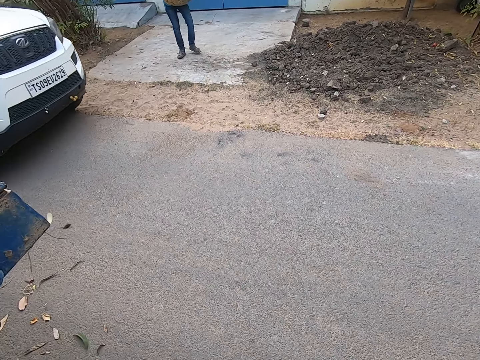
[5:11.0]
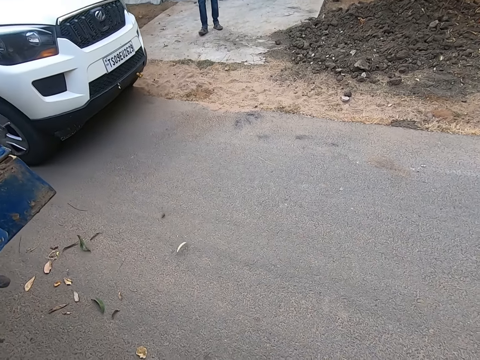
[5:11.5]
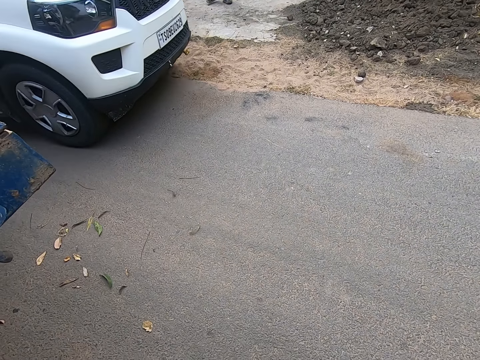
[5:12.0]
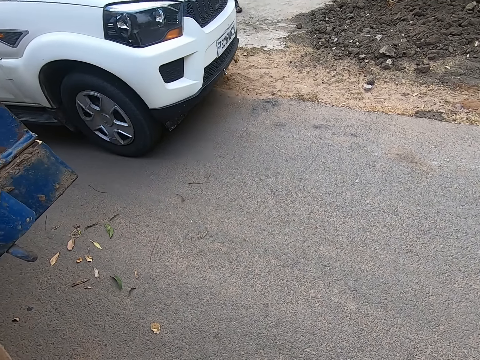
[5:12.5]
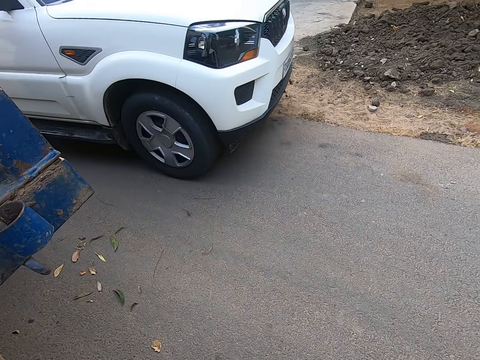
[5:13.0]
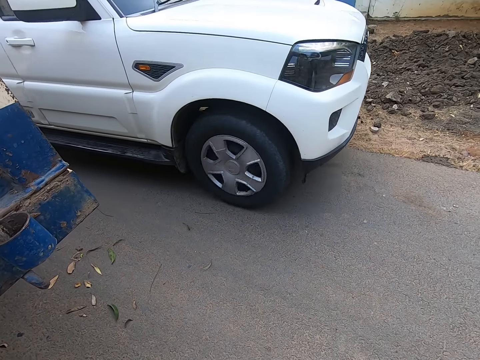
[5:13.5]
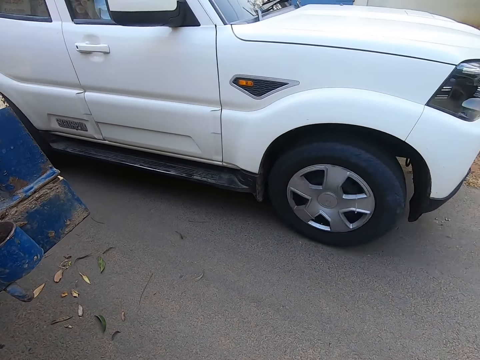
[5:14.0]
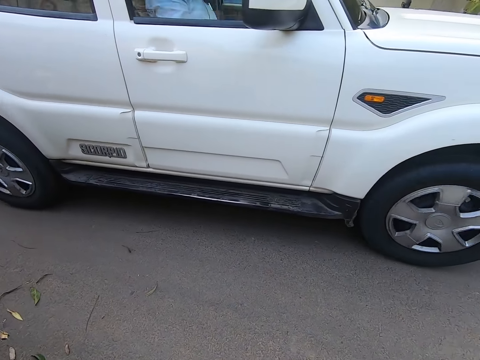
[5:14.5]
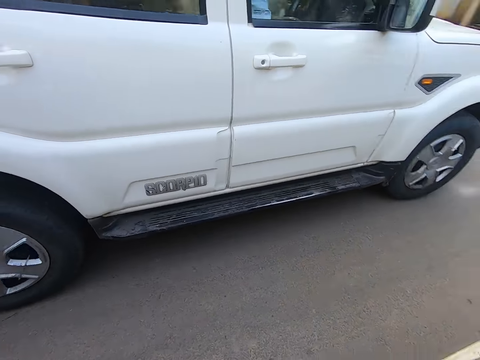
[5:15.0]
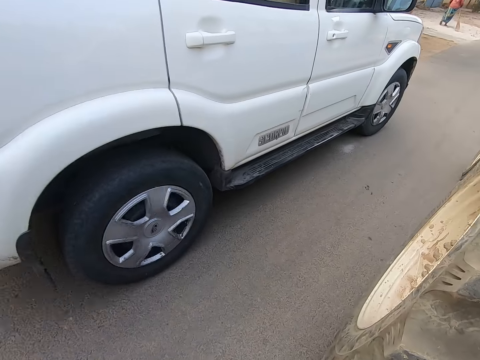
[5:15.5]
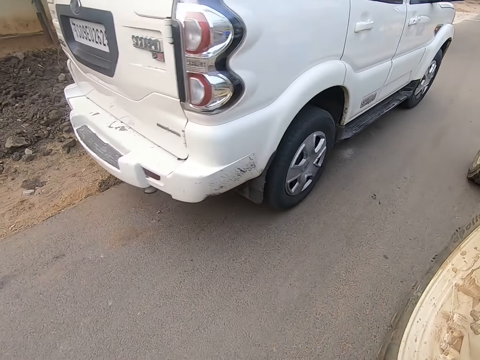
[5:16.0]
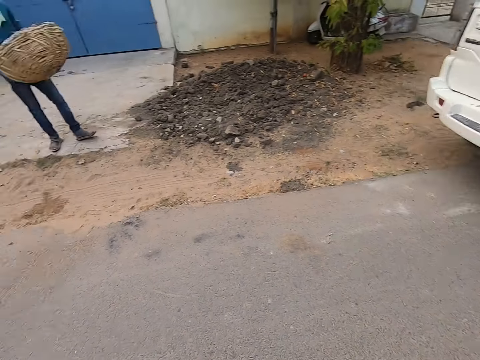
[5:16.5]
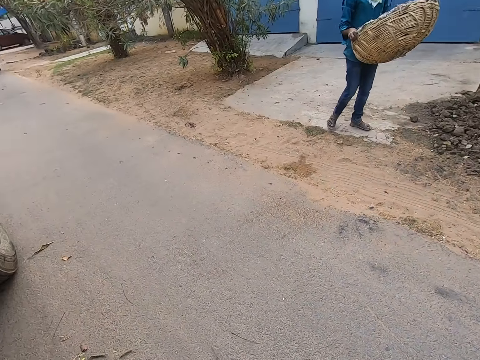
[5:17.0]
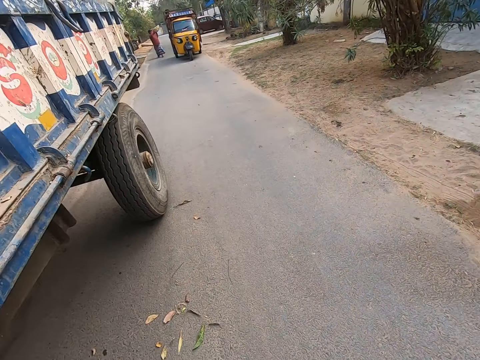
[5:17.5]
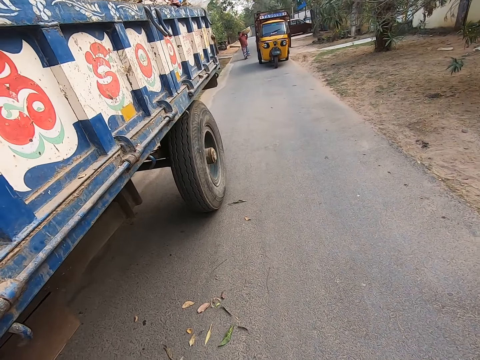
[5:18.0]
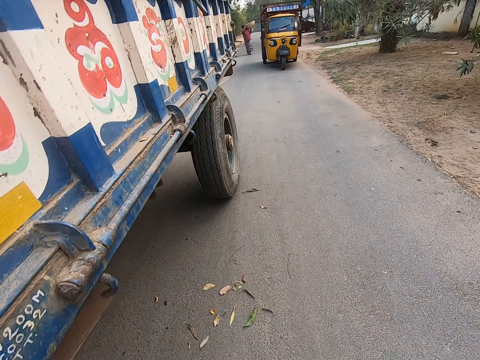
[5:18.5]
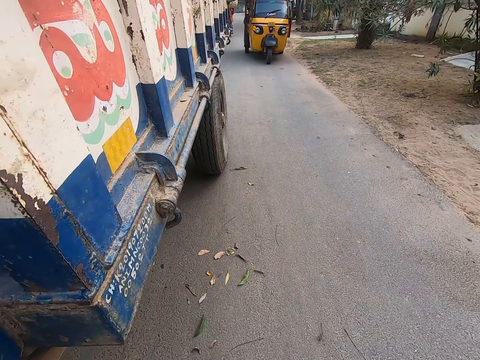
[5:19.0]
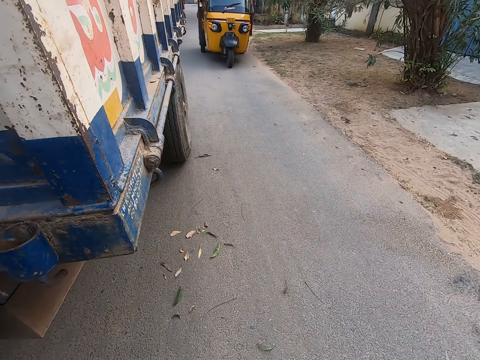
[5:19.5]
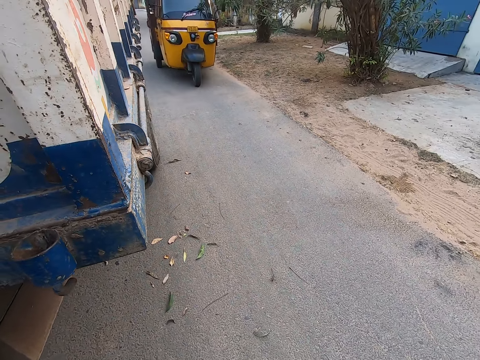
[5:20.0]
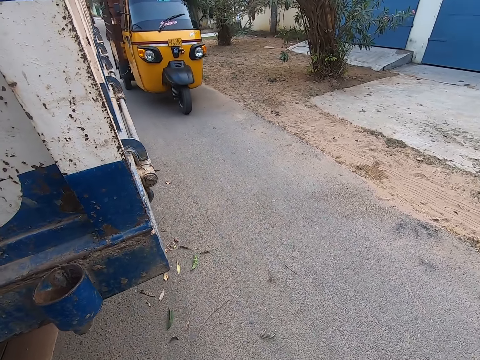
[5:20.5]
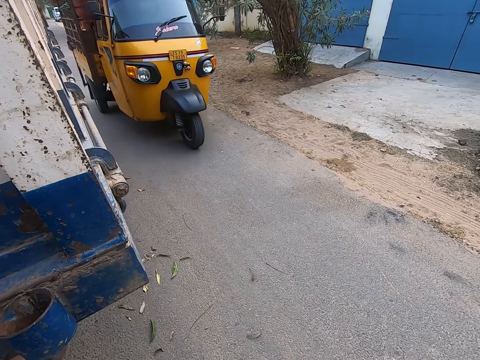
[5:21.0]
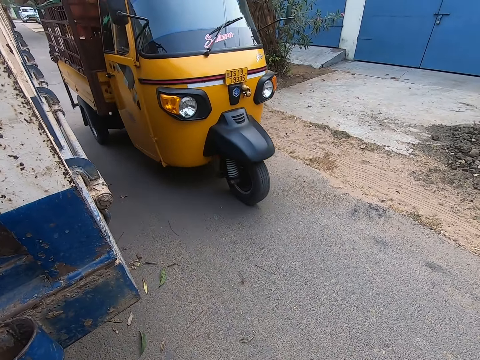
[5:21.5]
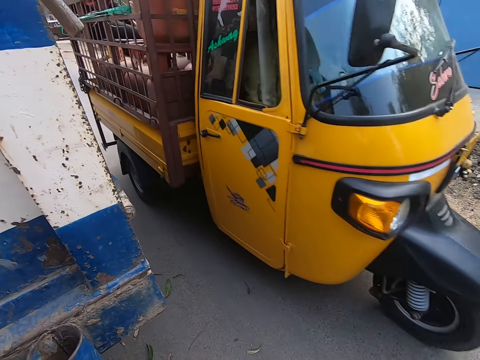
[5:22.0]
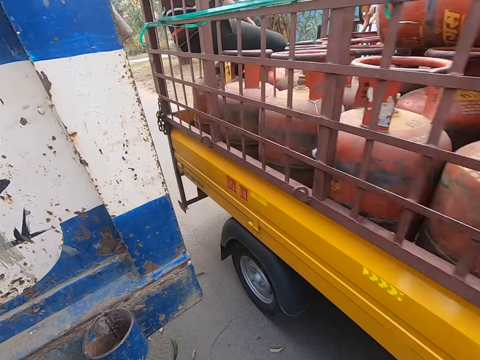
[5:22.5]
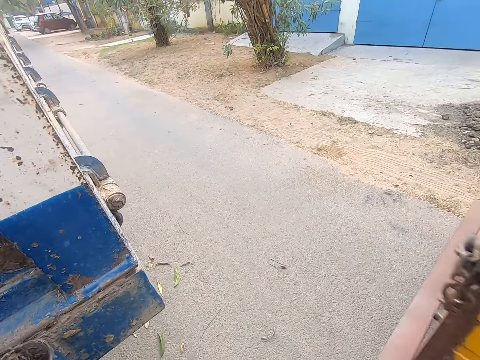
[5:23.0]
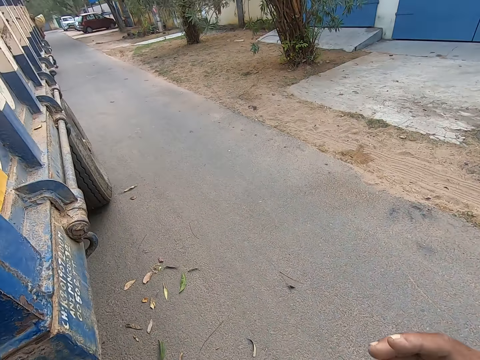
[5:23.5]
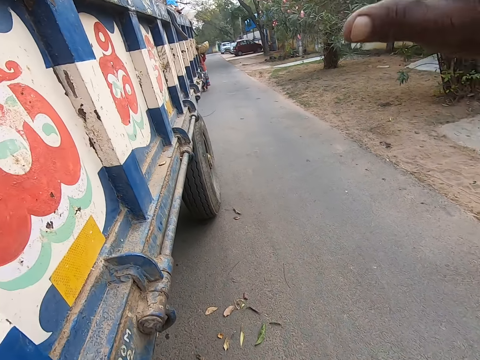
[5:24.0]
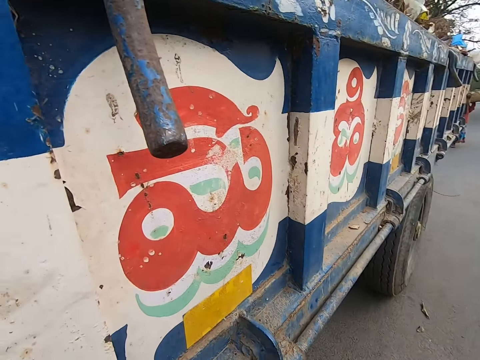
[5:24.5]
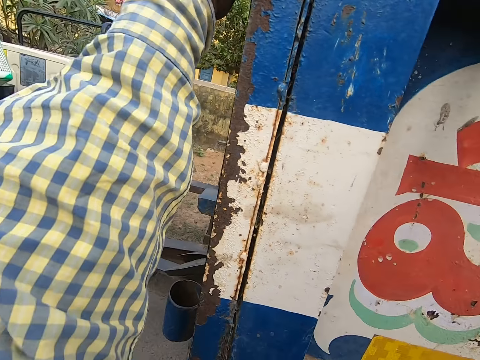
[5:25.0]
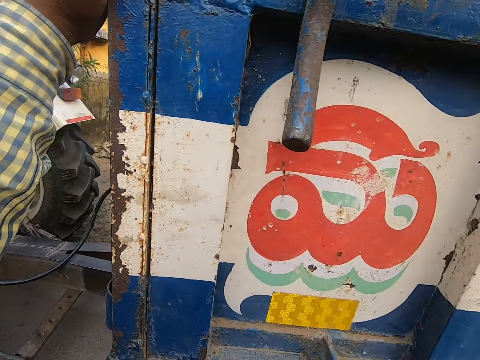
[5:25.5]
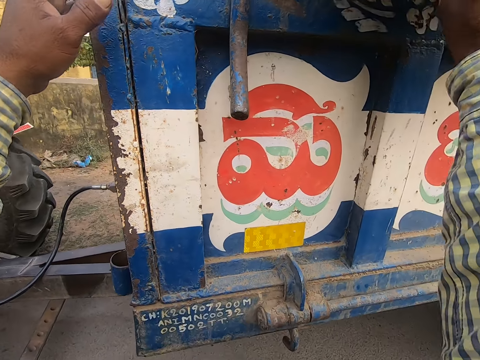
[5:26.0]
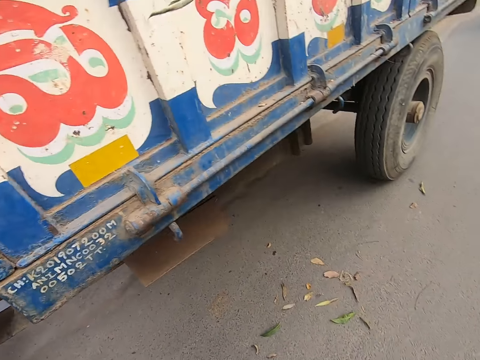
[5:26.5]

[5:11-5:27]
A white vehicle drives past the camera wearer. A tricycle drives past them. The camera wearer picks up a basket from above from the truck with both hands.

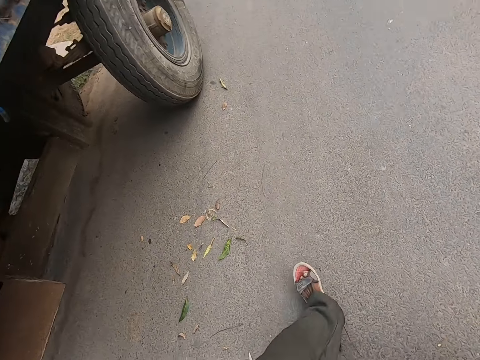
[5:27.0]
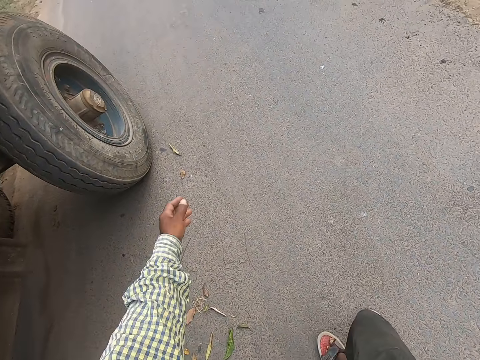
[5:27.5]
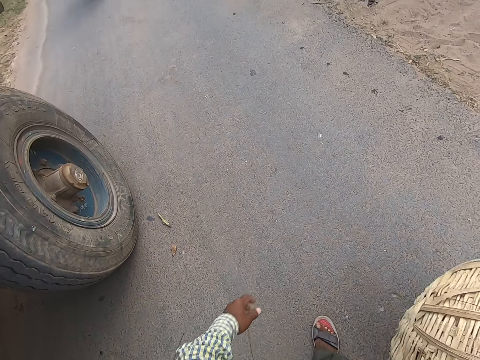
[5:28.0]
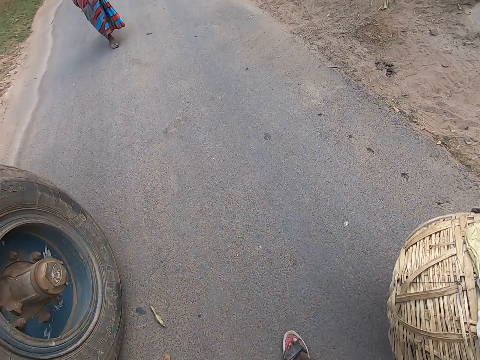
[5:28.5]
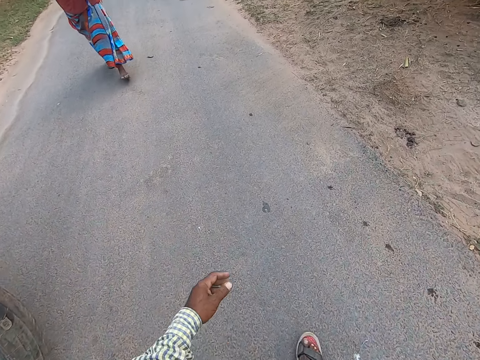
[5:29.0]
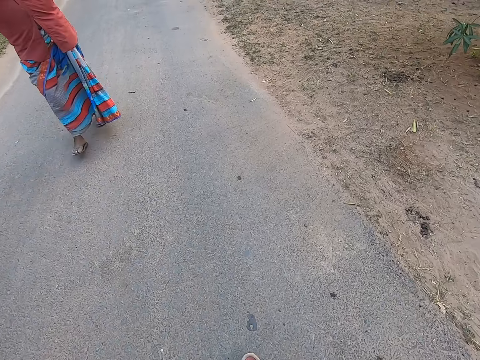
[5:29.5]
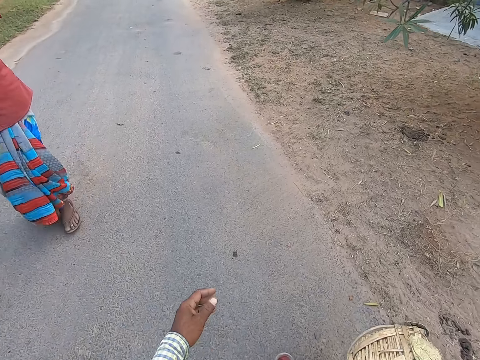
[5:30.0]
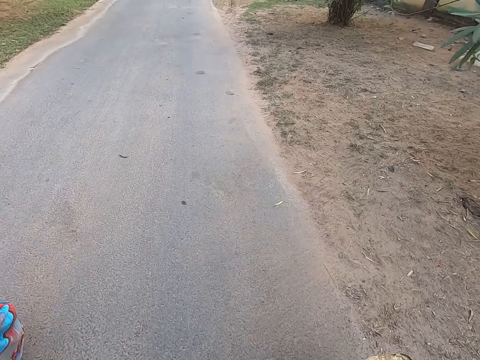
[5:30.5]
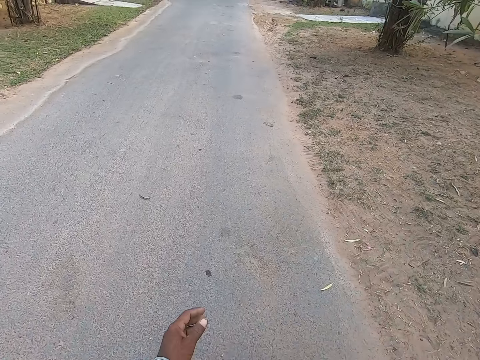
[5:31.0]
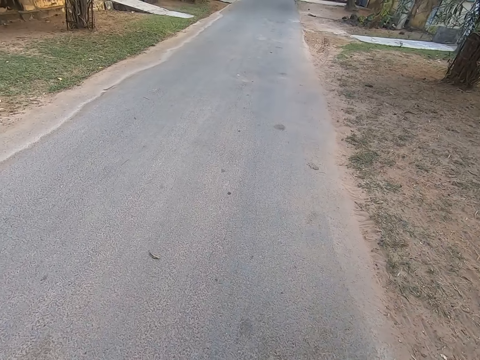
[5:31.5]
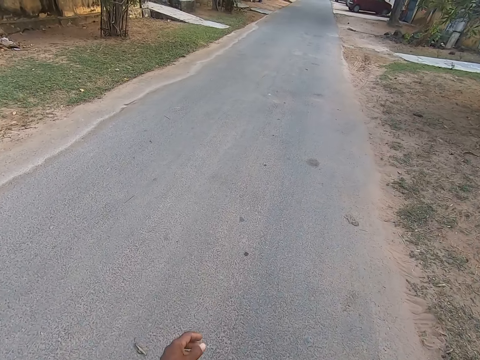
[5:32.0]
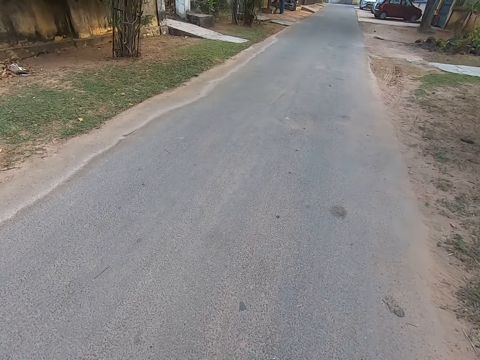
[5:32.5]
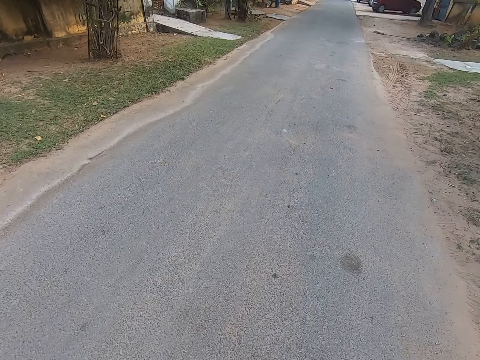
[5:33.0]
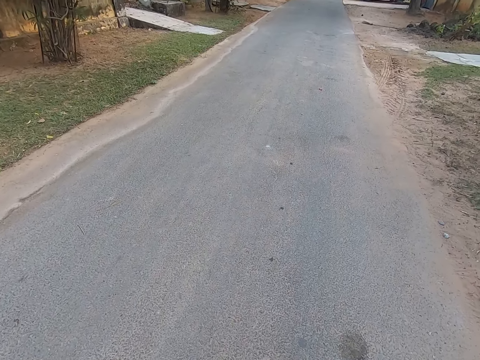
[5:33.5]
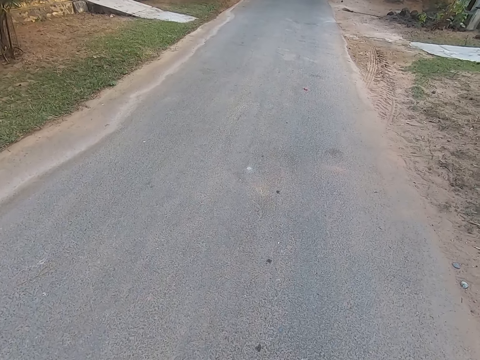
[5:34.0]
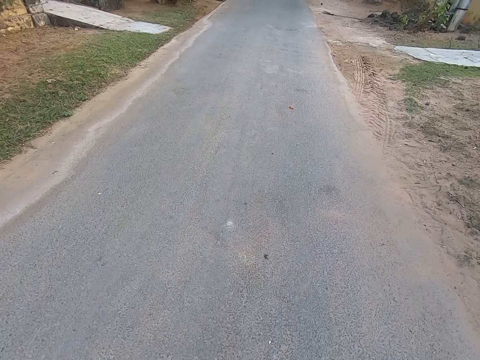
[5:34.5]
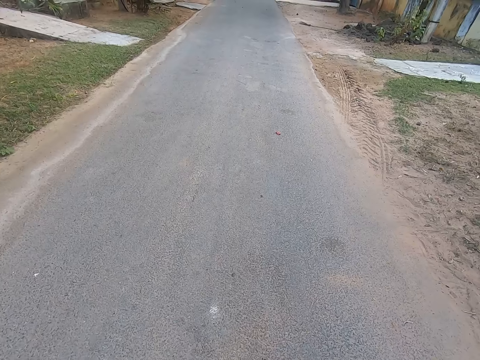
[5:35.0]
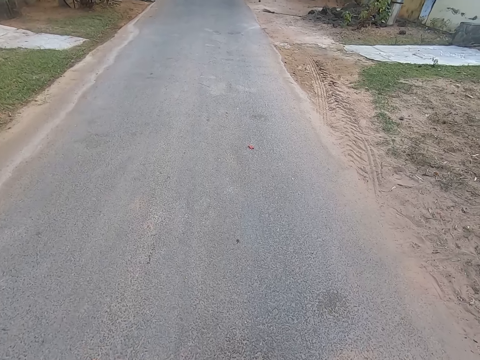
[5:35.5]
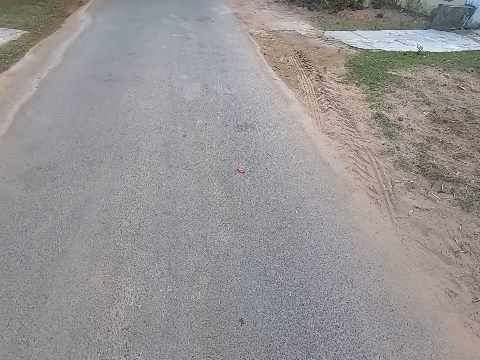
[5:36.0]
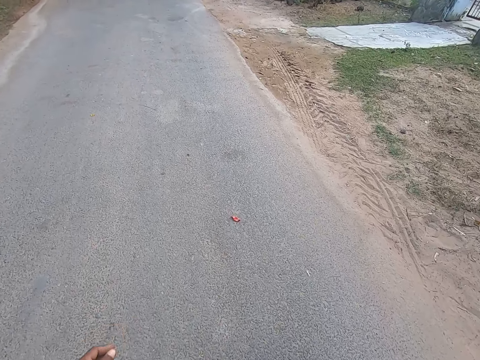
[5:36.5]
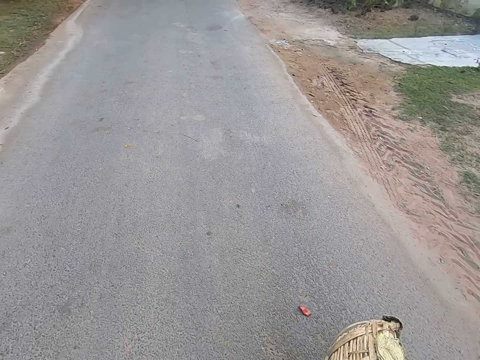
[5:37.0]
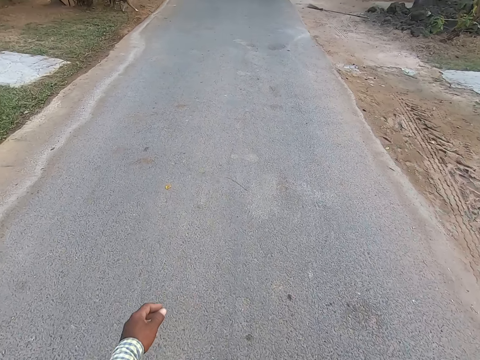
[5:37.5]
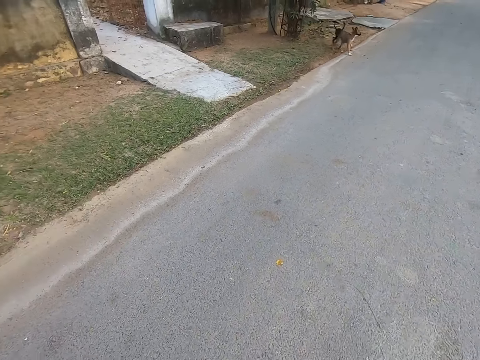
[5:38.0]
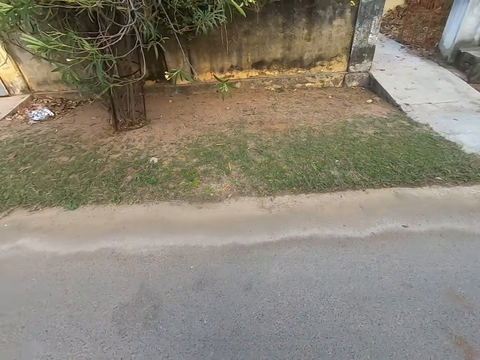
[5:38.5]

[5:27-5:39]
The camera wearer carries a bucket on the road to a man. A lady carries a dirt bucket to a tractor on the road. The camera wearer walks past a woman.
